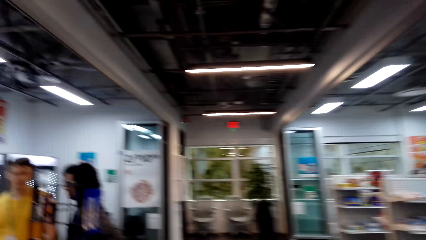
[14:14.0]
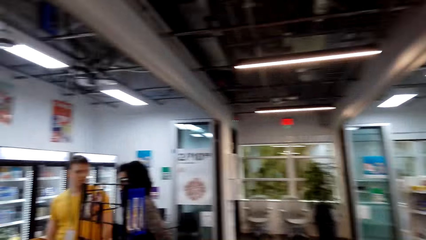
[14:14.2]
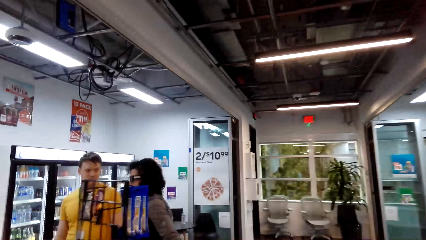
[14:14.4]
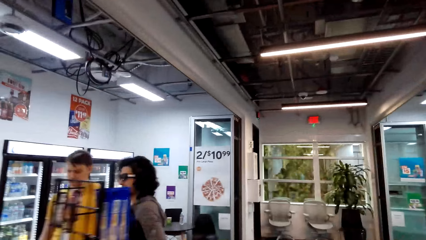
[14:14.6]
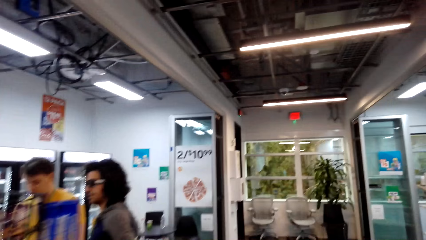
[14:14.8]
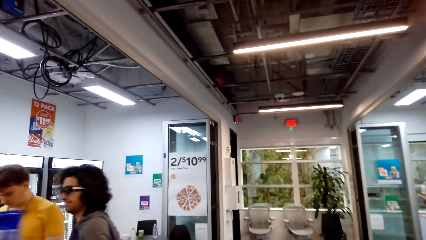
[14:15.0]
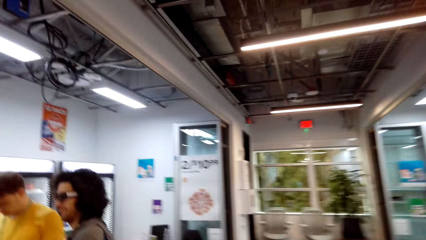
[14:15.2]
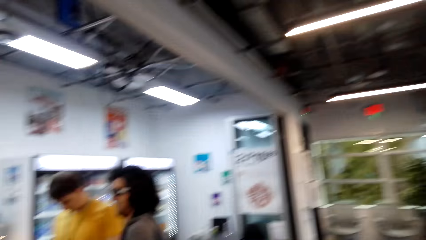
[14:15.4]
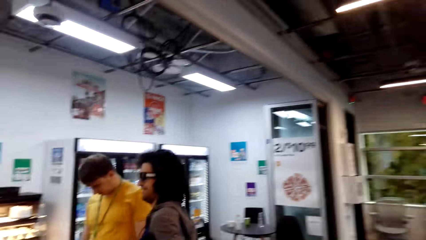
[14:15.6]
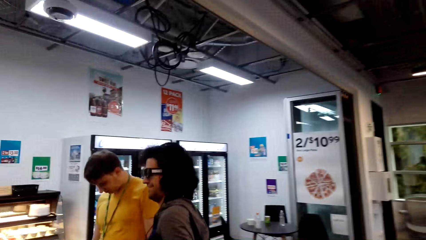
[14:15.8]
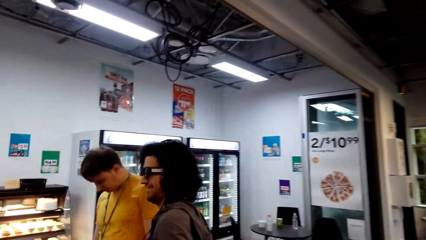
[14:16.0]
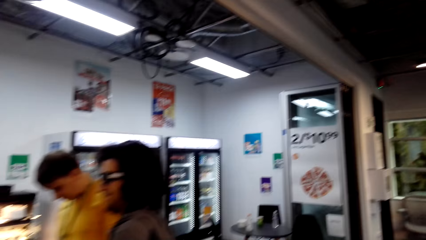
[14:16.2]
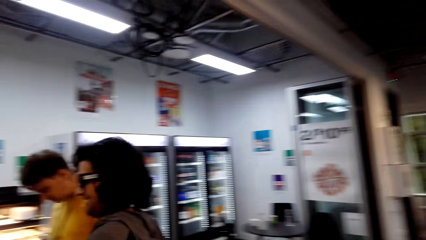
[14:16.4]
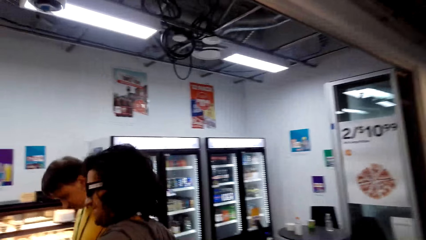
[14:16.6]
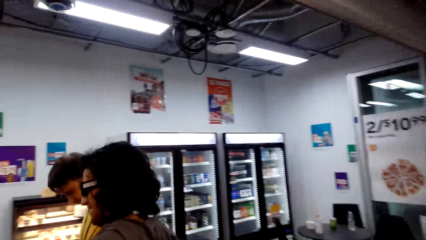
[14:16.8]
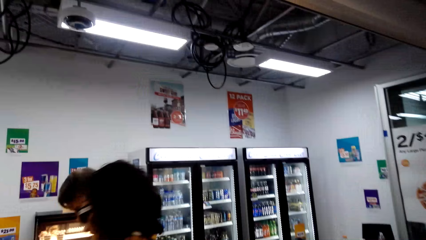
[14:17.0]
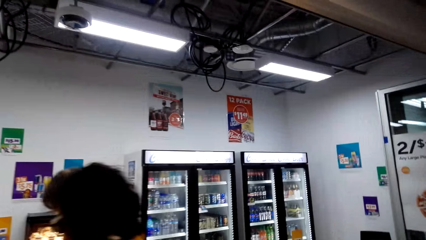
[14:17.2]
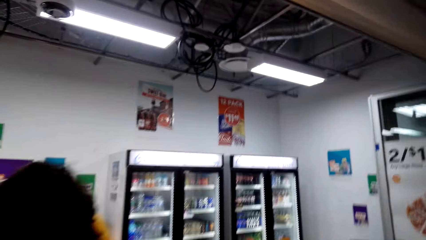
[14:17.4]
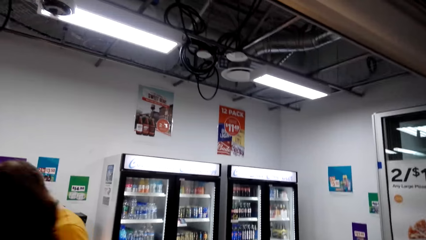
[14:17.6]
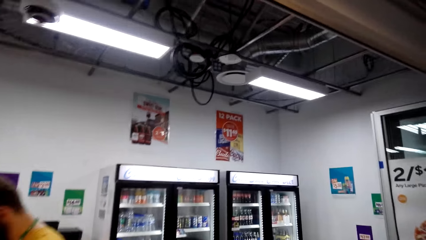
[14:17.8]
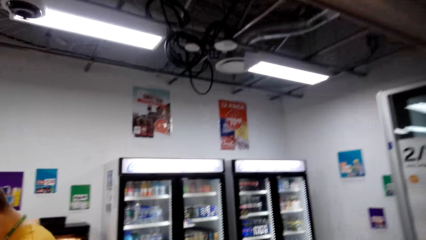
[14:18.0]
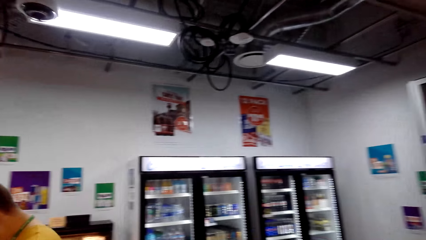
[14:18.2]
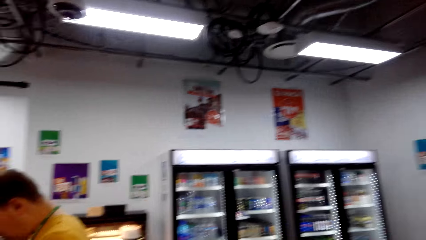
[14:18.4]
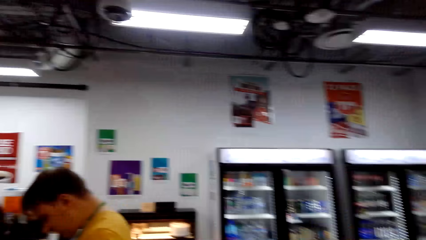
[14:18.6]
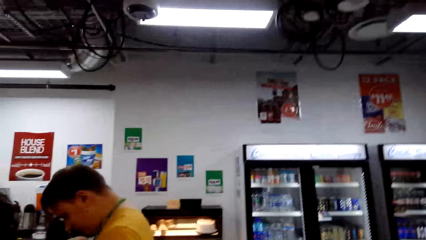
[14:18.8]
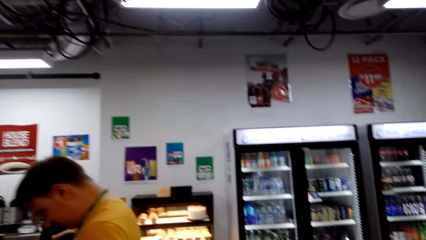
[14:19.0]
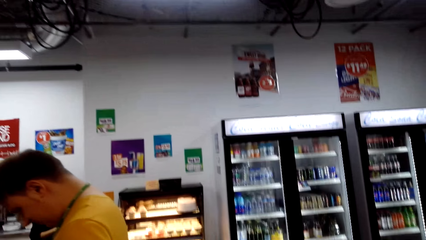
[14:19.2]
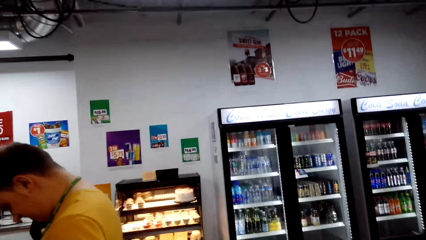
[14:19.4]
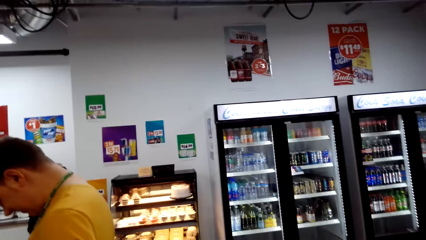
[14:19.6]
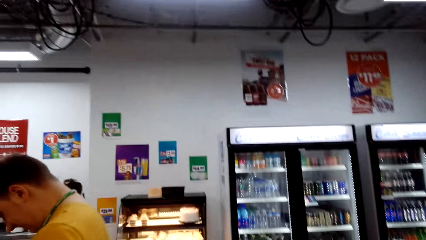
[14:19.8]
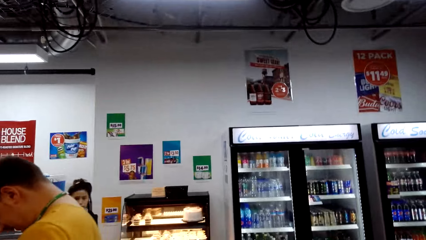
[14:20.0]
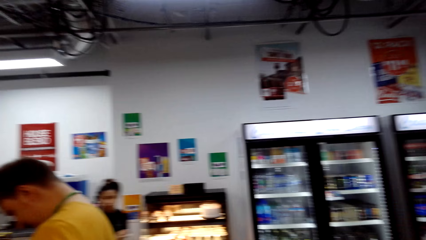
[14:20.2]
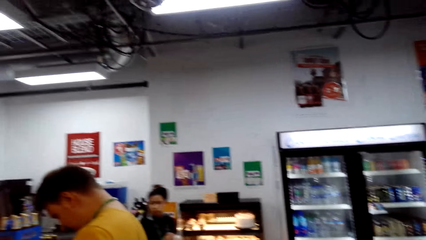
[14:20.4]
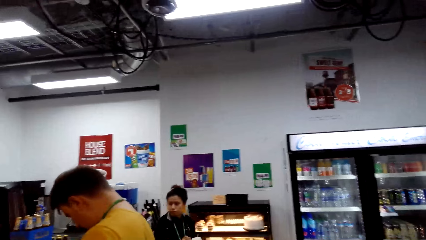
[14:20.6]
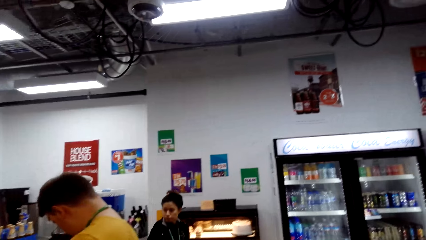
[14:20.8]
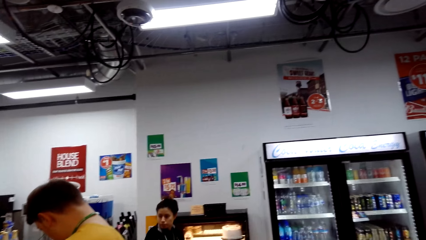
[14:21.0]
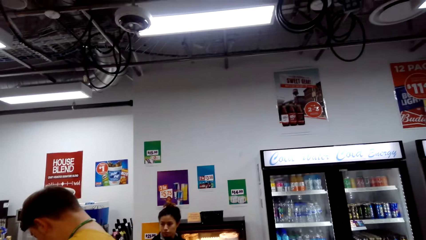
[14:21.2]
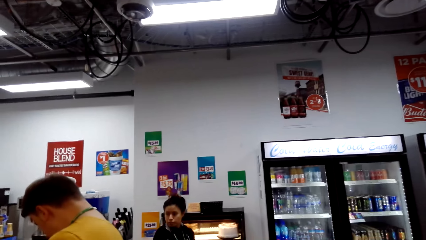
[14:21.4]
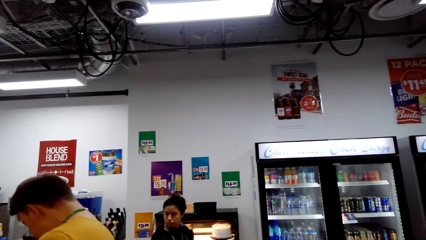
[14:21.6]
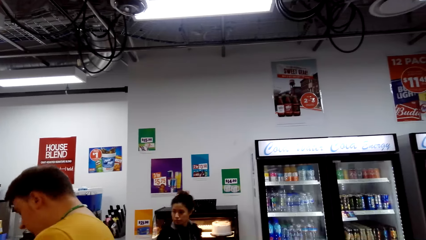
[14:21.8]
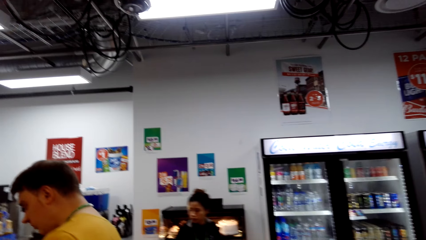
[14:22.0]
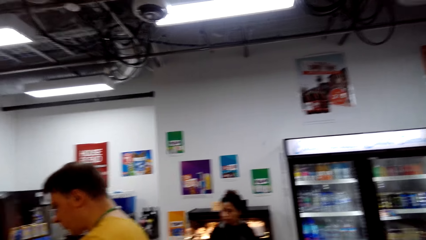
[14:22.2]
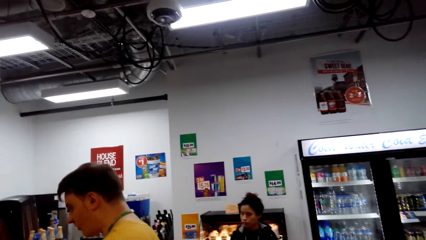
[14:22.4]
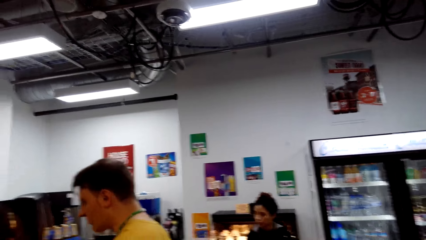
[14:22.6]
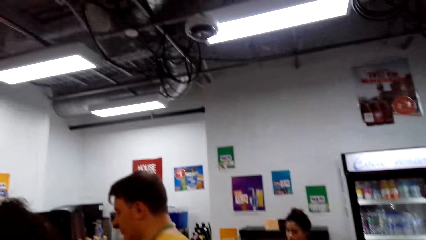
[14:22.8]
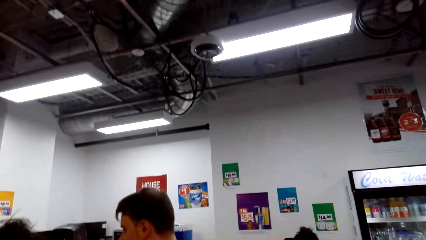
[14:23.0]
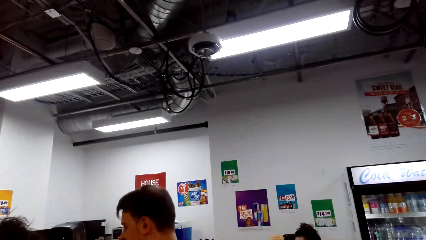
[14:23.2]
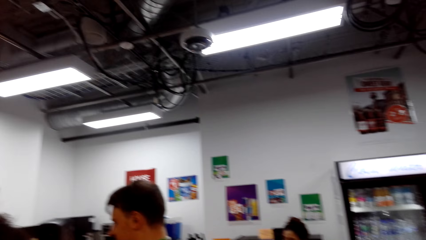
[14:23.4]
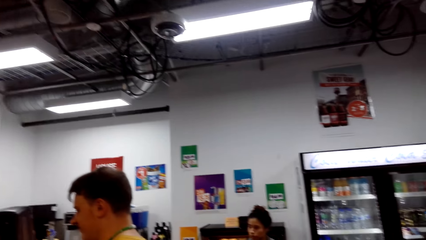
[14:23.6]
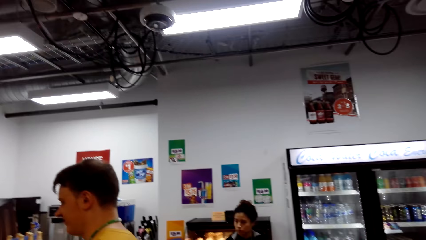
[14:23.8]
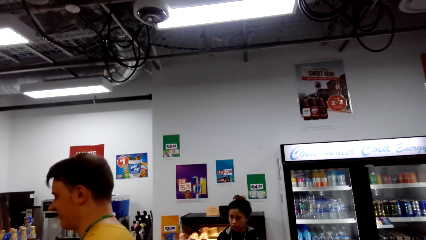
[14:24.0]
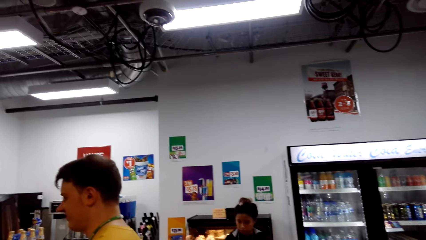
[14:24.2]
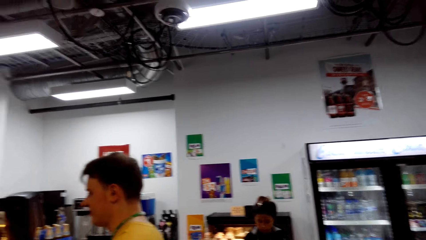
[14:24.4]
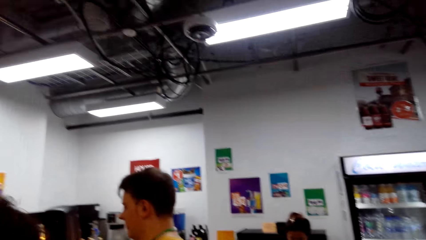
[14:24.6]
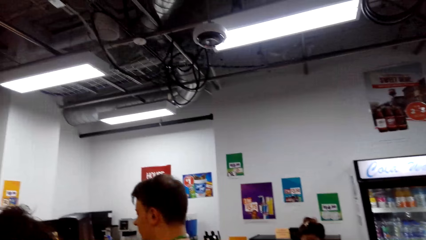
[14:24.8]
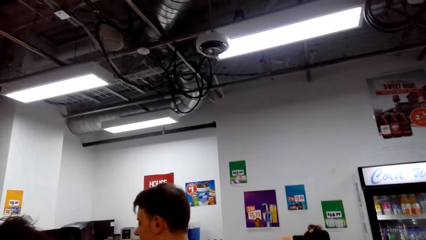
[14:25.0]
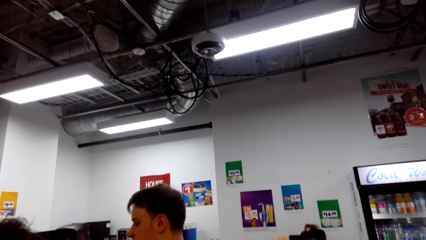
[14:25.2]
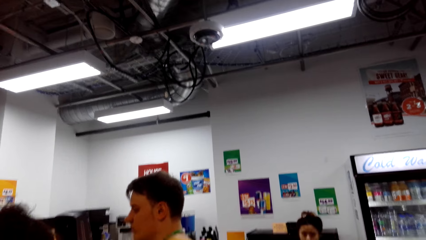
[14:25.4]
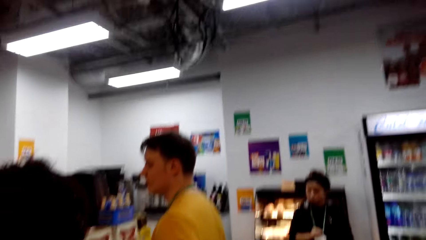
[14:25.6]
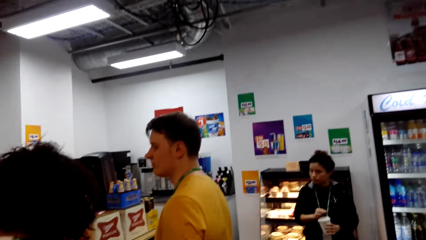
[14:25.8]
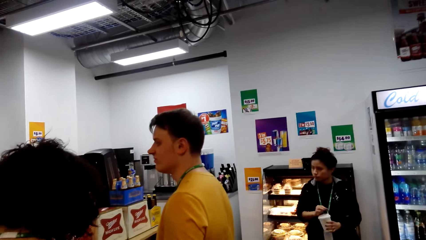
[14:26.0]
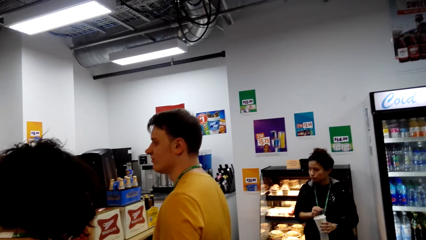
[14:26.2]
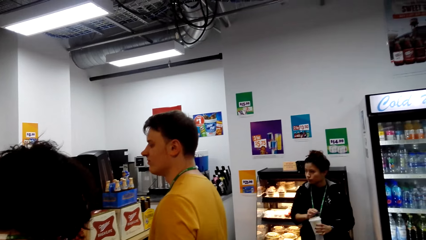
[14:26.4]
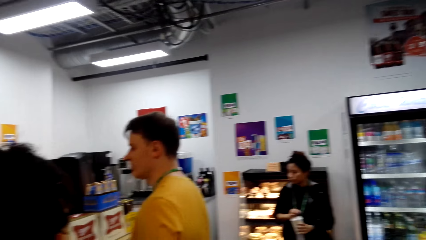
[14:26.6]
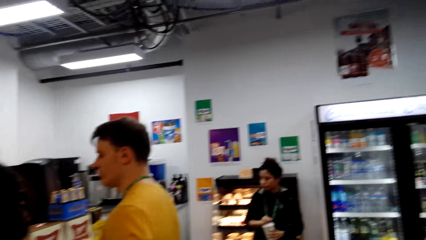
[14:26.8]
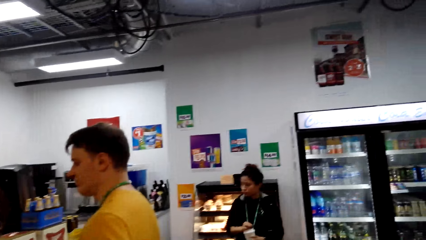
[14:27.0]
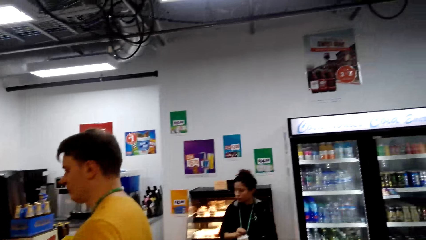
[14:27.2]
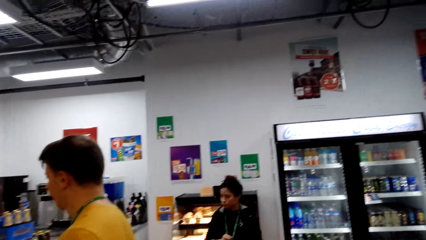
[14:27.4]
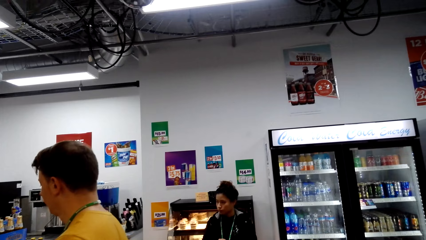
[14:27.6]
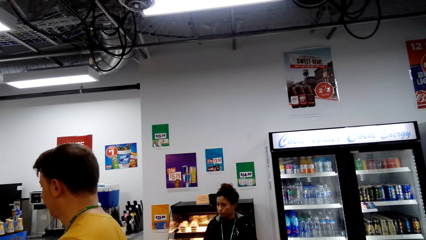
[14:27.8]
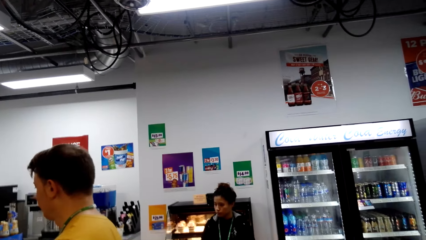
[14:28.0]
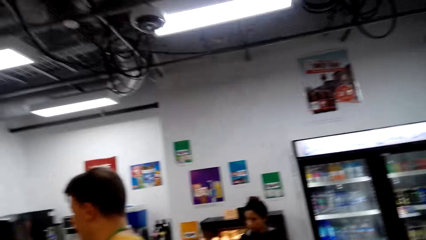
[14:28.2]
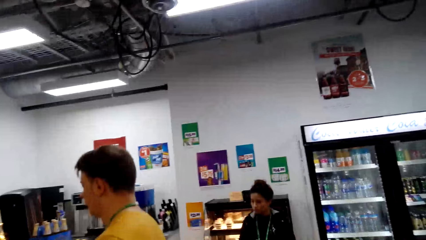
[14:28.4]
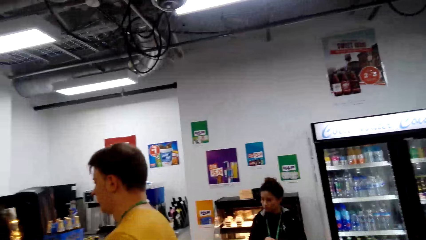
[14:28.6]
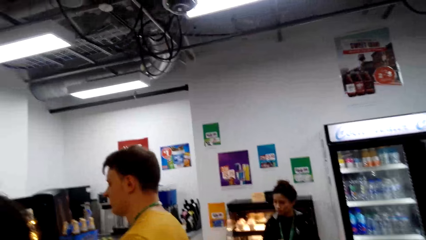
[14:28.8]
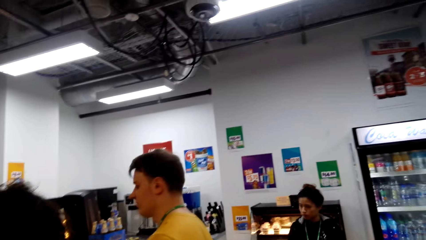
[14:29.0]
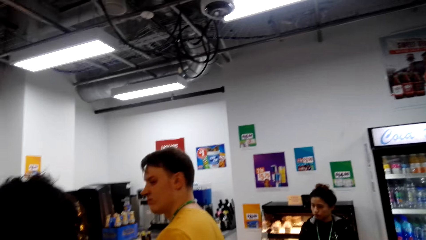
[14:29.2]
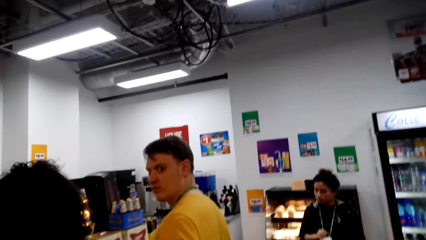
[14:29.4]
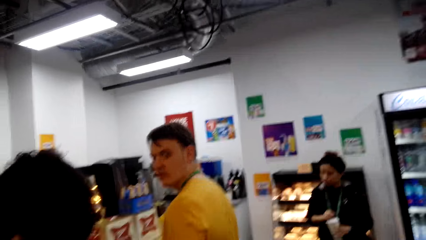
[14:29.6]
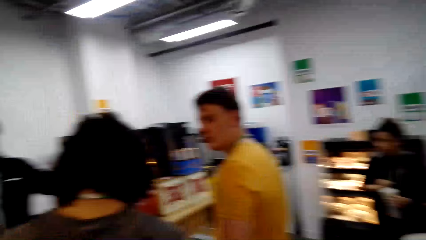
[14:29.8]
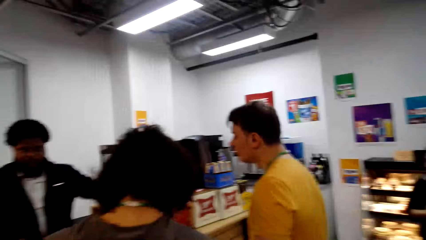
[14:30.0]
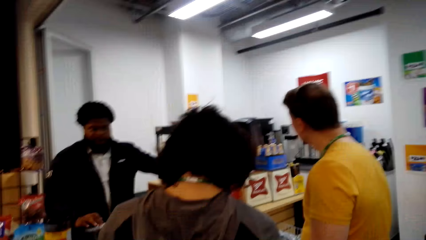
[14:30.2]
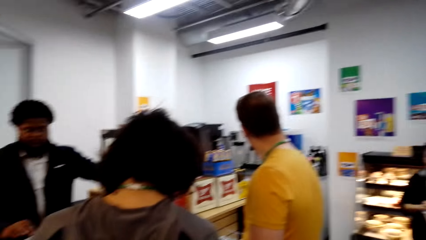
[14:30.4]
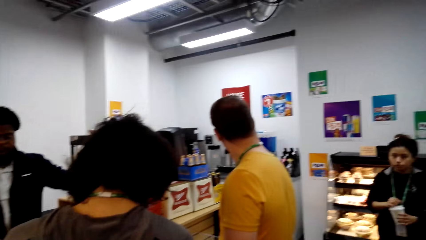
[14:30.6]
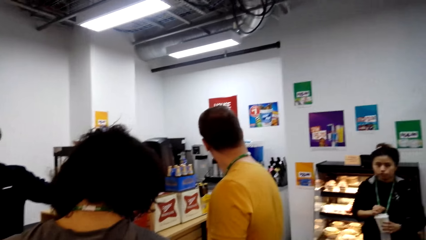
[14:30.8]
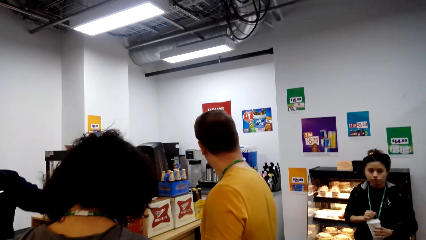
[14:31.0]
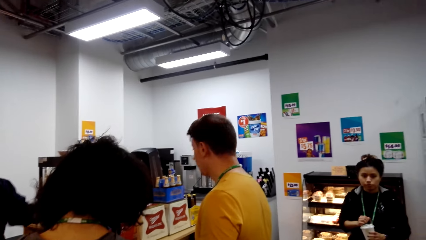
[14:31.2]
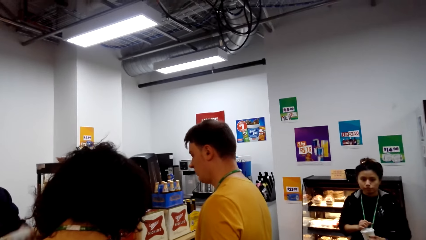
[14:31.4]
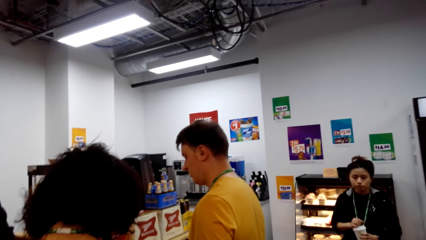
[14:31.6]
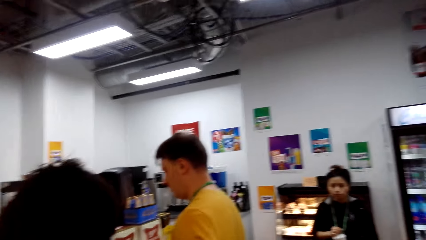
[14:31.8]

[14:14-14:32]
The camera wearer and a person walk around the supermarket. The camera wearer stares at a person, another person and a third person. They look at two other people. They look around the supermarket.
